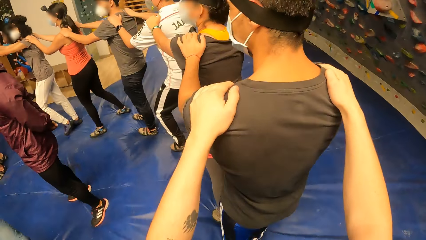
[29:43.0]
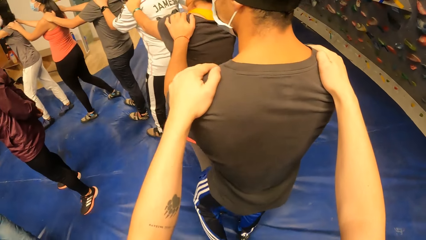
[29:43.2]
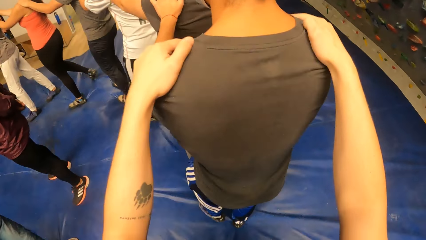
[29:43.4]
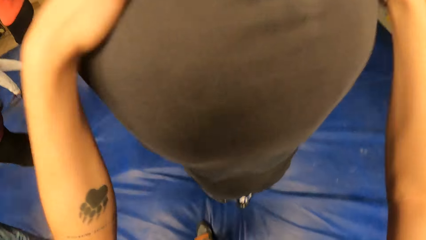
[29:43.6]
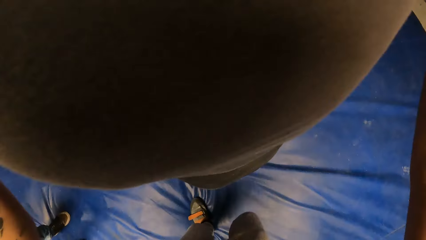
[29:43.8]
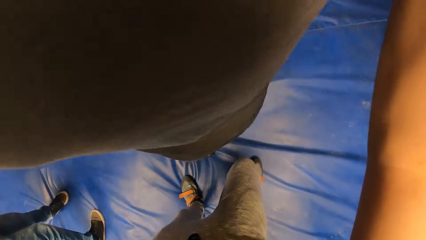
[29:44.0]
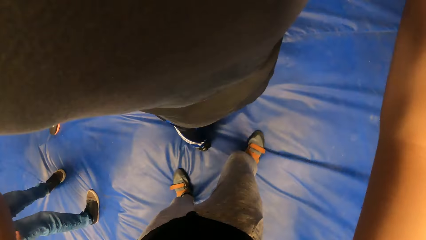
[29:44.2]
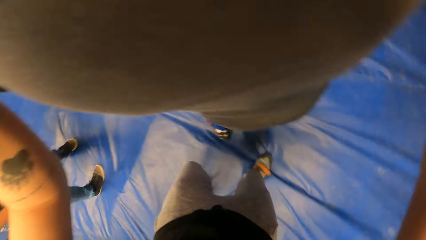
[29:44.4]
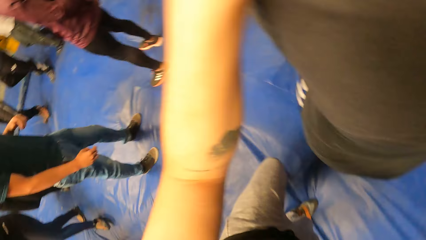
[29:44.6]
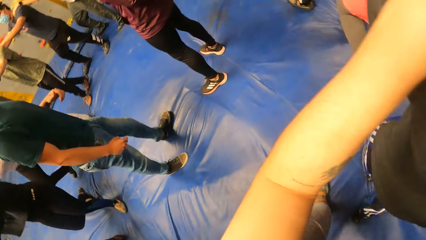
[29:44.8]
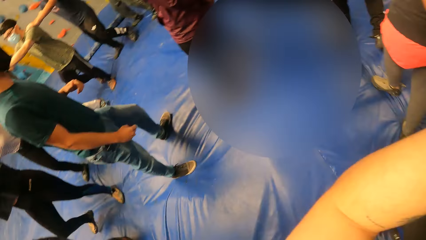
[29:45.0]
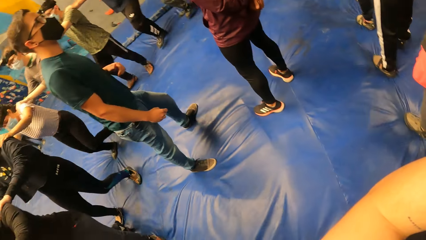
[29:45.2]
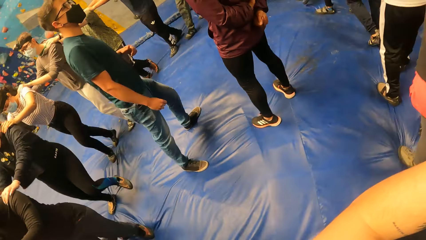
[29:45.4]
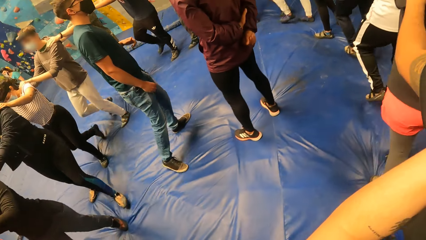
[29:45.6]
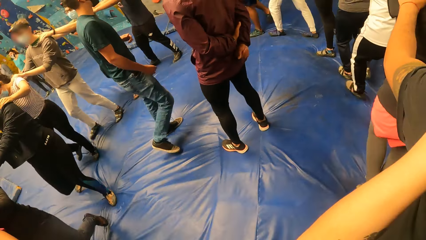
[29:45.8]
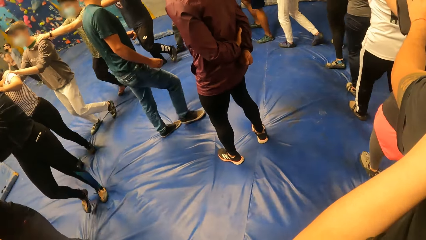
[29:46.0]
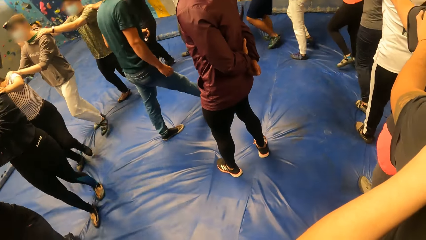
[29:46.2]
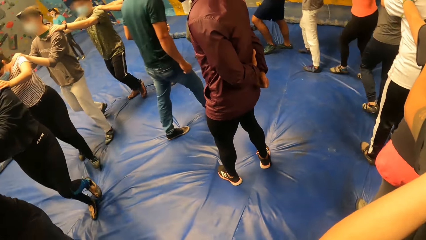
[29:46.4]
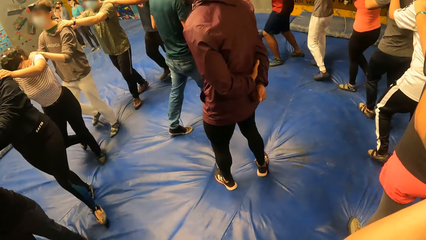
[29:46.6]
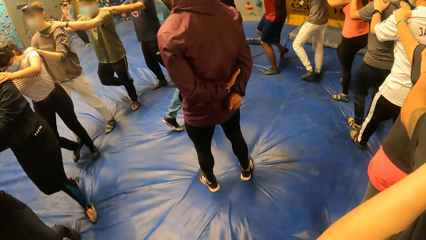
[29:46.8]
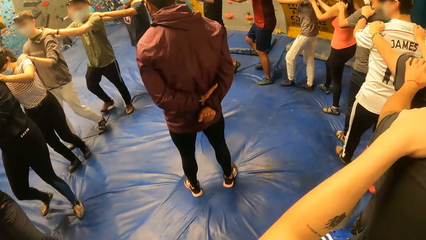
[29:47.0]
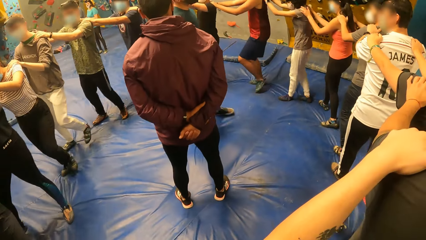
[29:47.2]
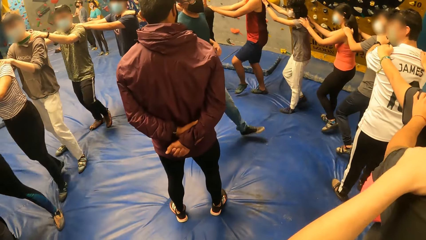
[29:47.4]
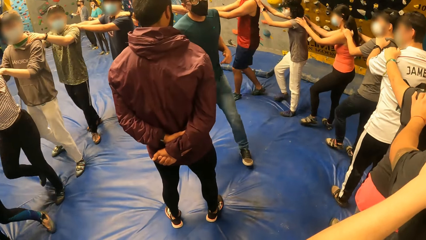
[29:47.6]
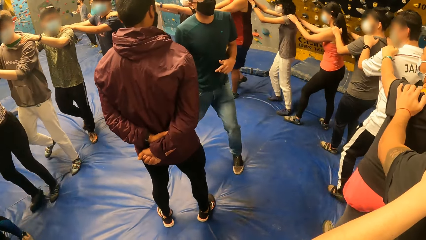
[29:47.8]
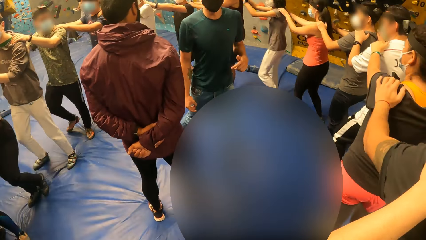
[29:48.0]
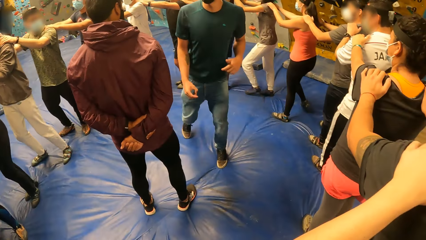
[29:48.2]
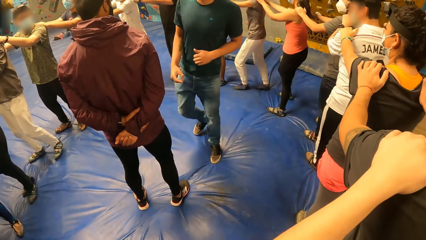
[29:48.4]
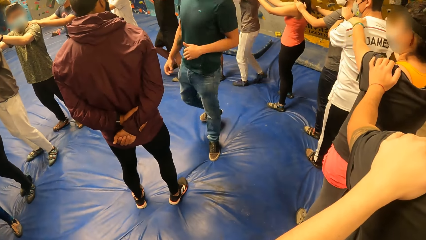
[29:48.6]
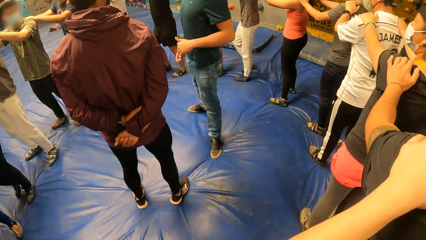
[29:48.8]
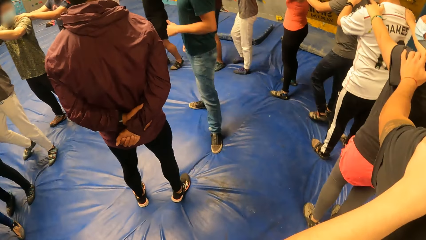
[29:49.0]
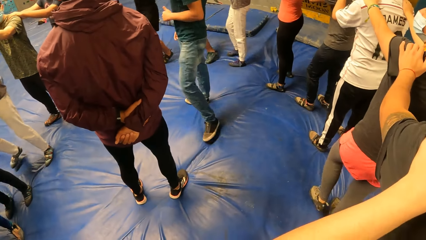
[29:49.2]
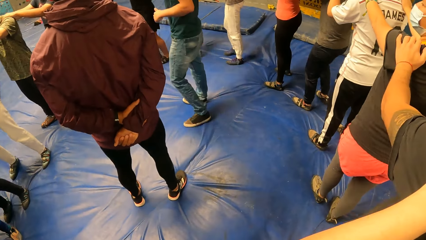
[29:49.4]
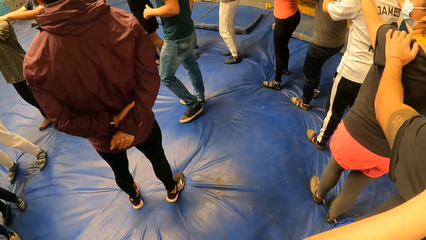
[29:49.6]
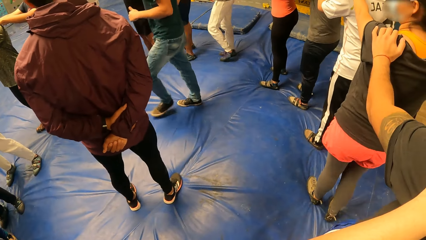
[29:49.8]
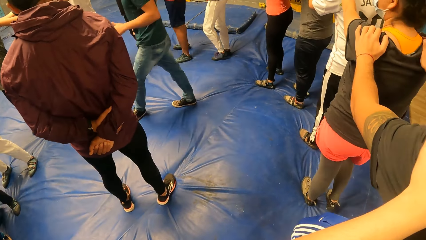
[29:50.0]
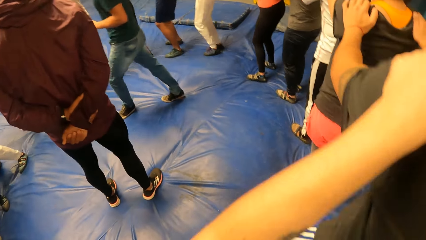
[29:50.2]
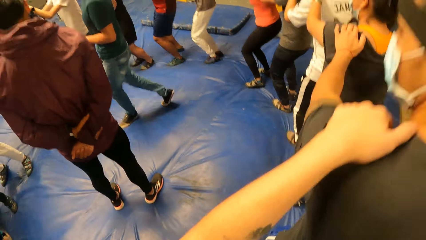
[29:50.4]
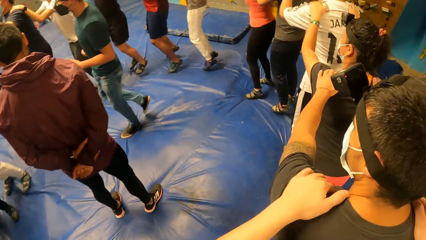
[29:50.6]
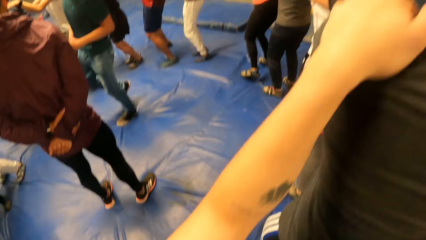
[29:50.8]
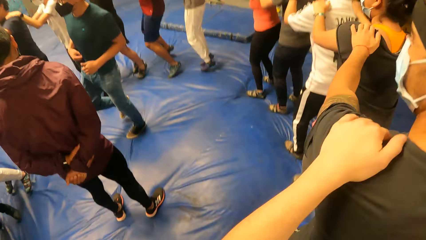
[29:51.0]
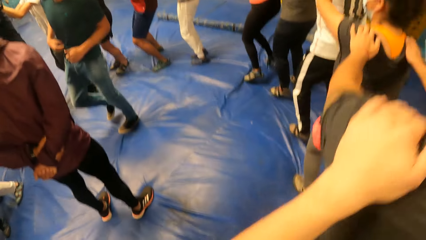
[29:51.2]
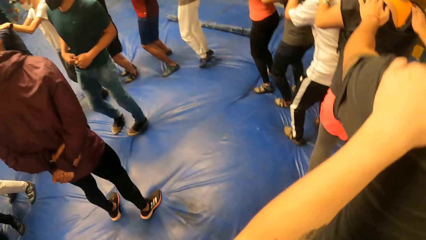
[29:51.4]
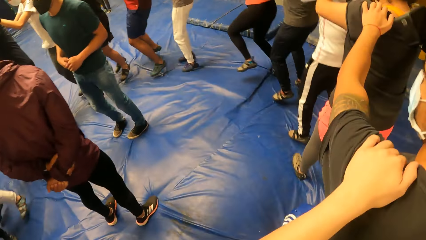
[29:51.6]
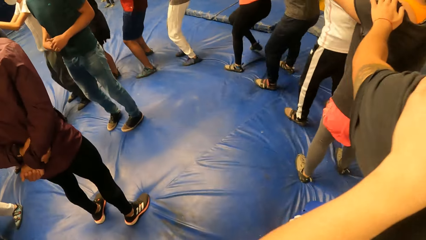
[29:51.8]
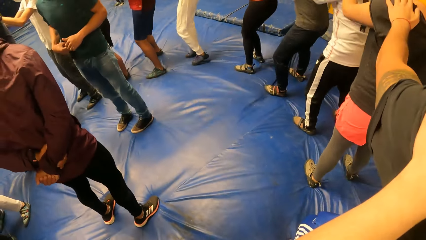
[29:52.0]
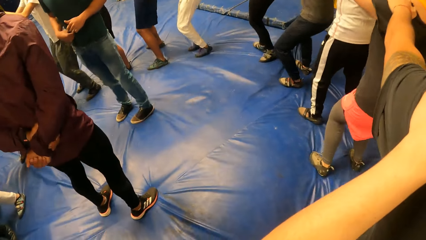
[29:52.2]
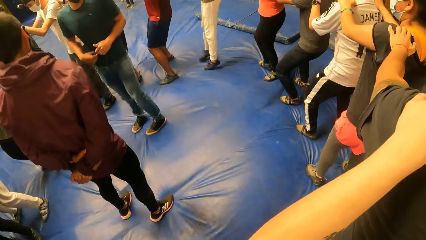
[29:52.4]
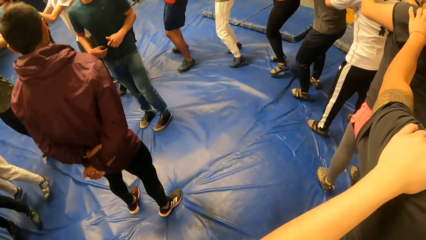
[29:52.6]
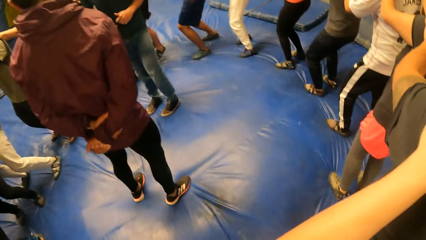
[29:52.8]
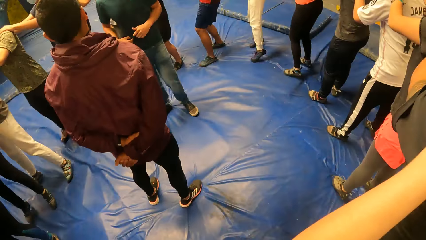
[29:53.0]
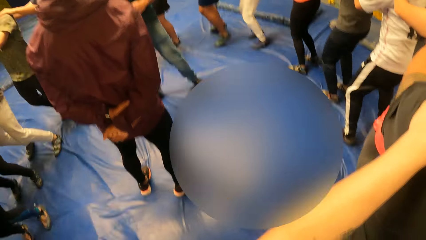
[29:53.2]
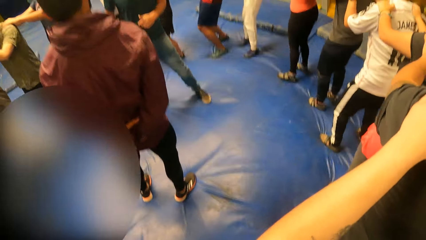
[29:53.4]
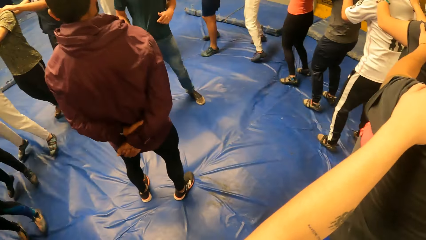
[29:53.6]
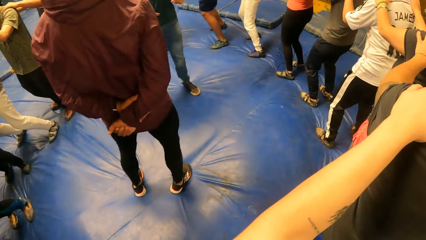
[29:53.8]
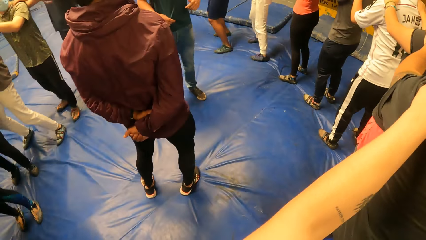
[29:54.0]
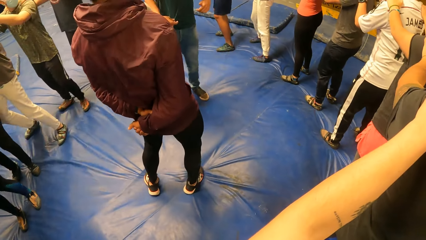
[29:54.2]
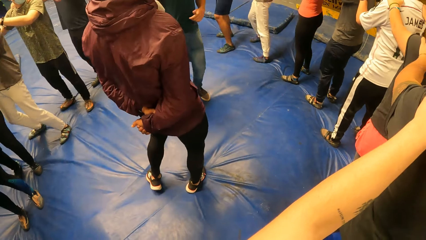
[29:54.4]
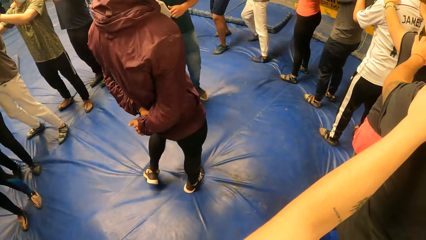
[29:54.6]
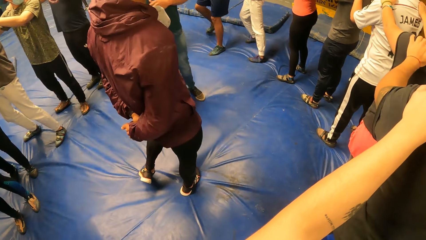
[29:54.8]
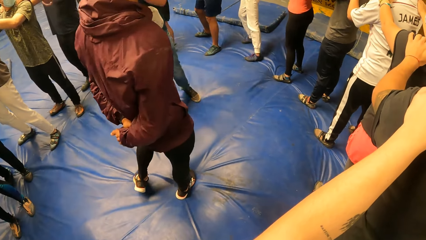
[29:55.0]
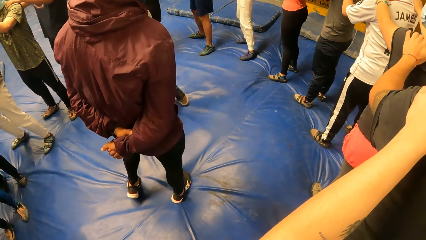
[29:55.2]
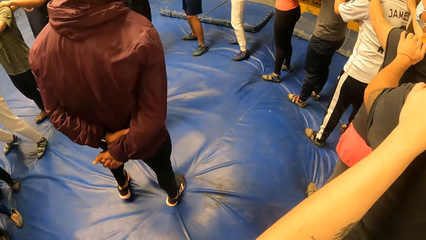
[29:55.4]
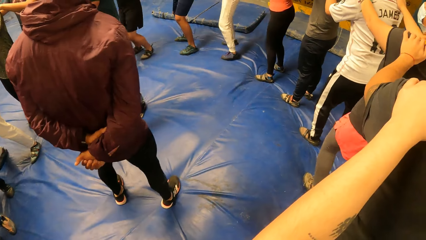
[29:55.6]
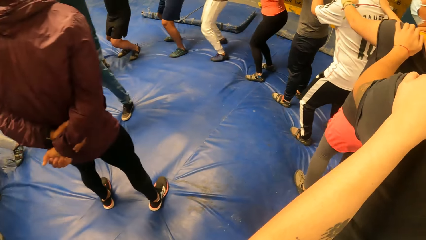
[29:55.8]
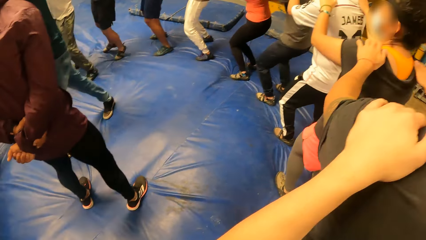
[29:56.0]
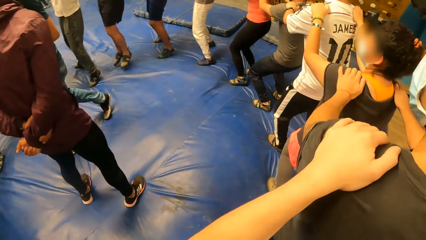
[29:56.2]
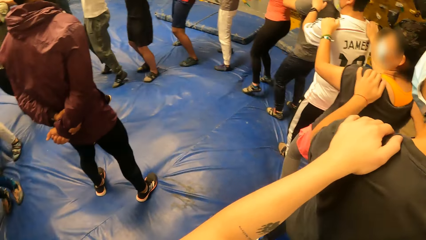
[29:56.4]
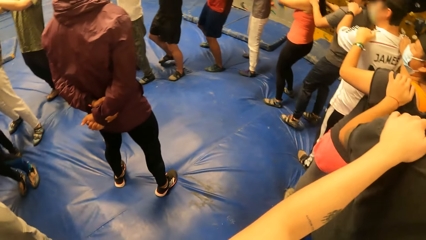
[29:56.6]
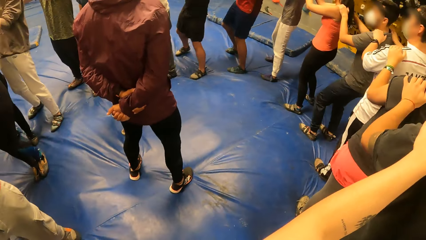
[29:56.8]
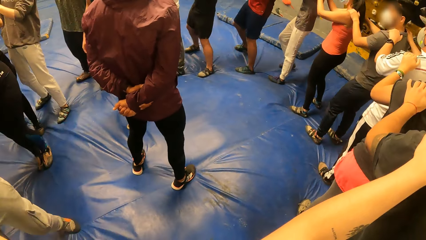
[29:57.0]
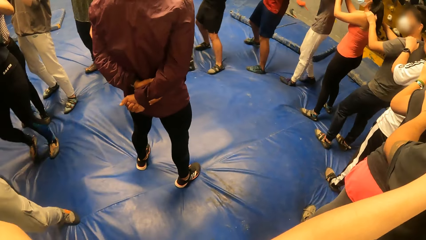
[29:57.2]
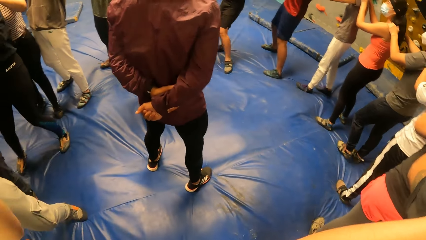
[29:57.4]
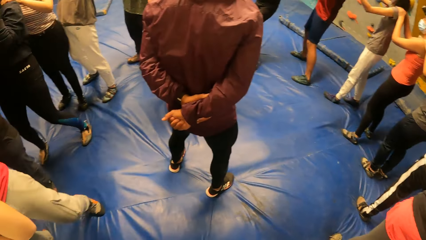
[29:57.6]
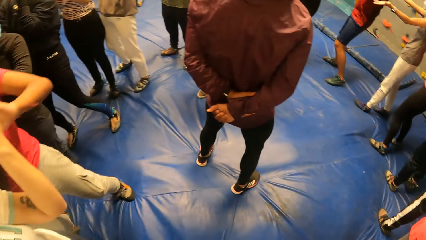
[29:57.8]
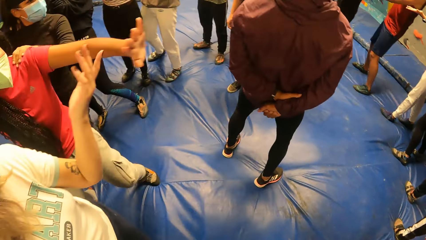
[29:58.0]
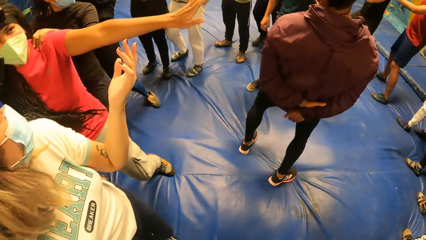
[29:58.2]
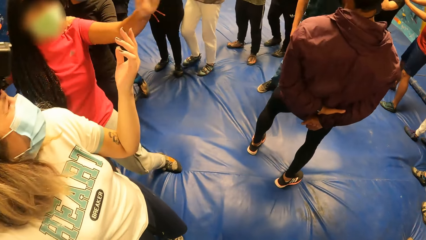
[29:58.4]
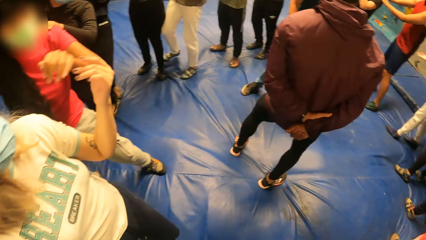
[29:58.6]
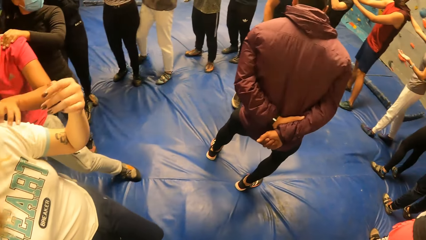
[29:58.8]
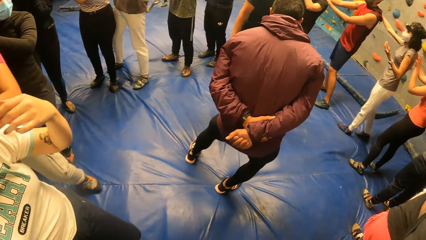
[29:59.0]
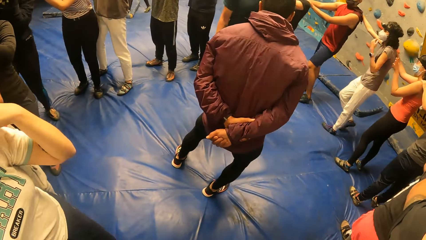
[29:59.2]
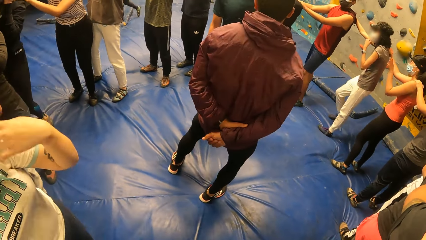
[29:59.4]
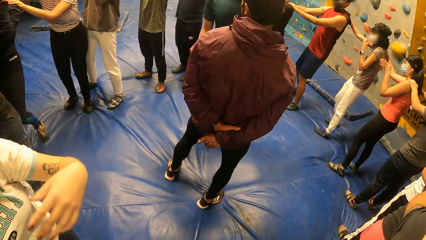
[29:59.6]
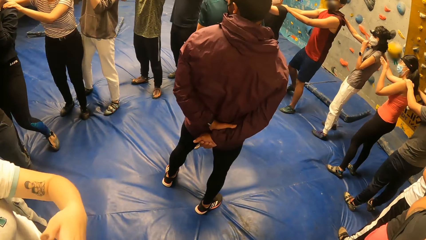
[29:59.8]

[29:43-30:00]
The camera wearer walks along the line. A man walks around the room. The camera wearer jumps on the exercise mat.
